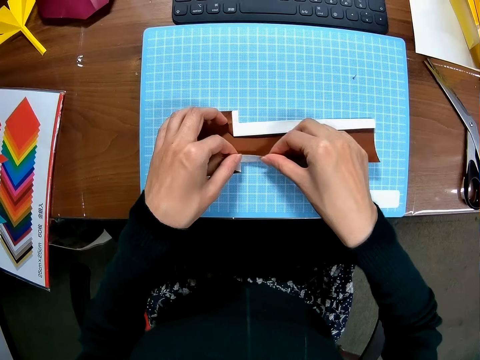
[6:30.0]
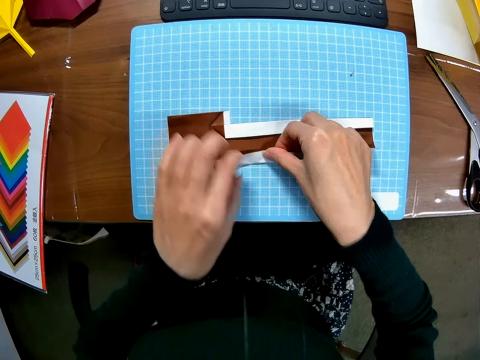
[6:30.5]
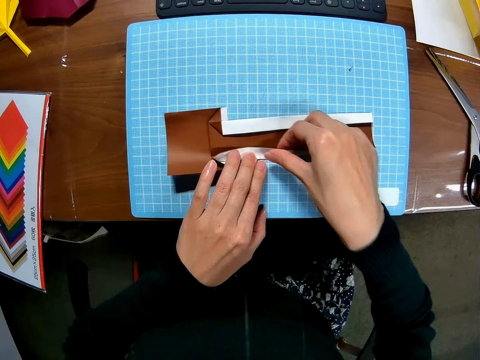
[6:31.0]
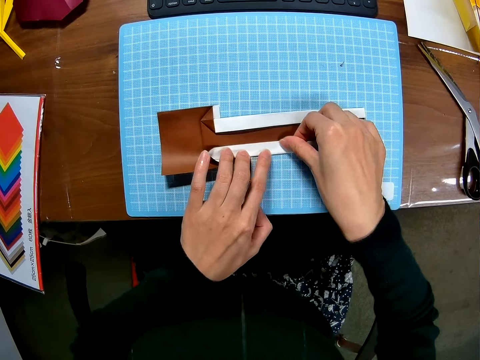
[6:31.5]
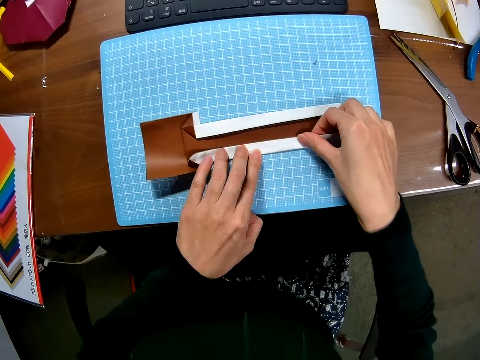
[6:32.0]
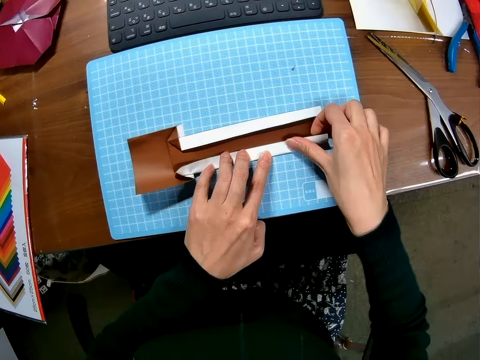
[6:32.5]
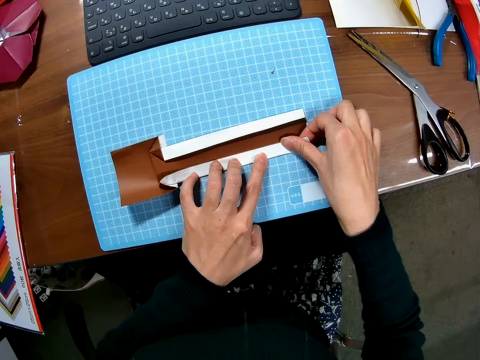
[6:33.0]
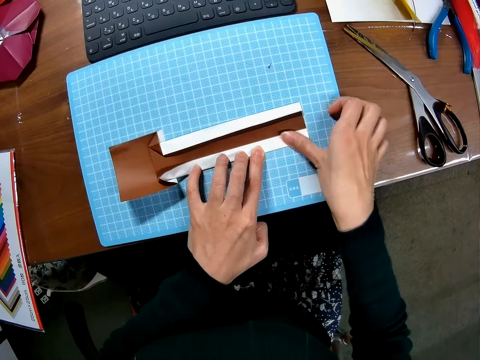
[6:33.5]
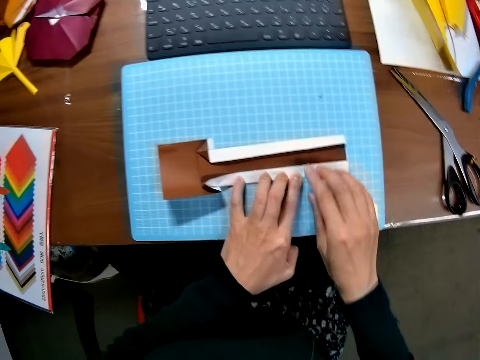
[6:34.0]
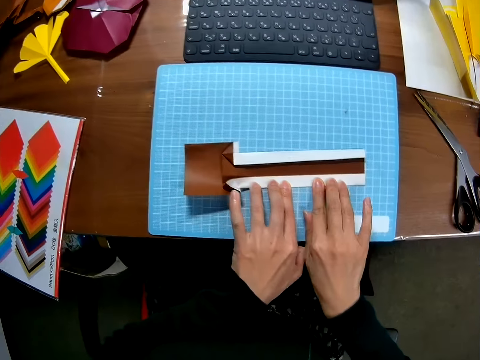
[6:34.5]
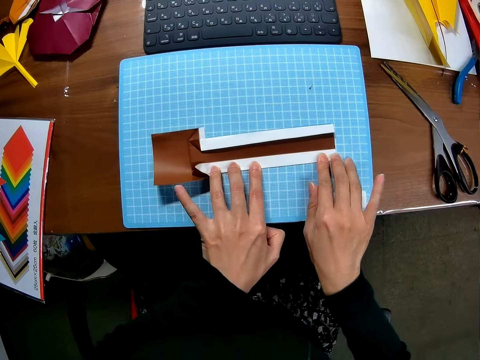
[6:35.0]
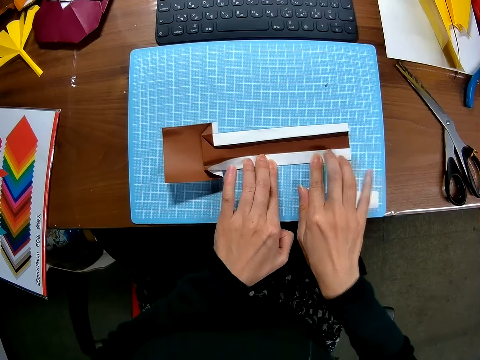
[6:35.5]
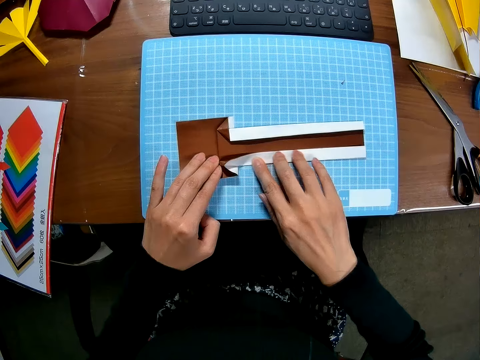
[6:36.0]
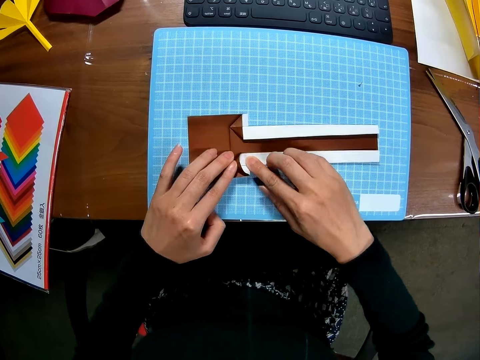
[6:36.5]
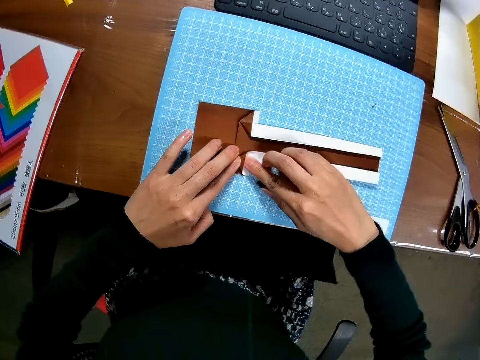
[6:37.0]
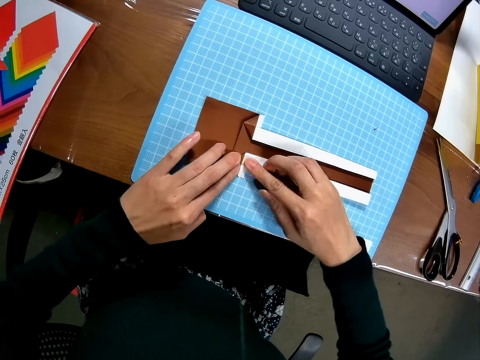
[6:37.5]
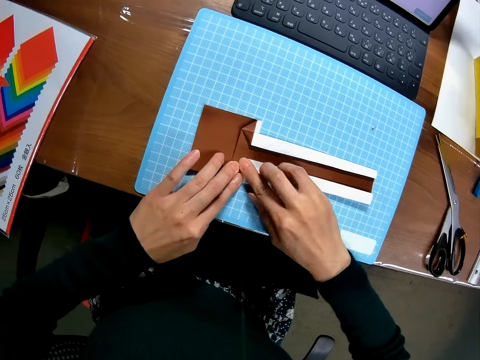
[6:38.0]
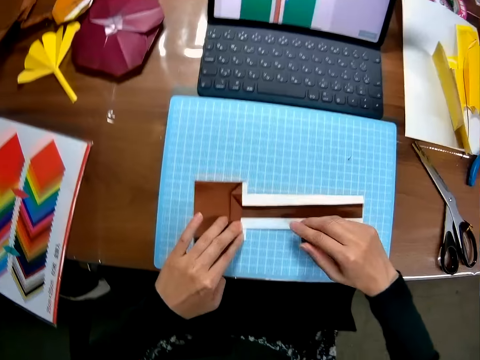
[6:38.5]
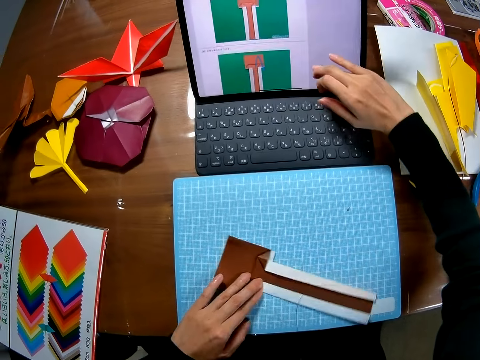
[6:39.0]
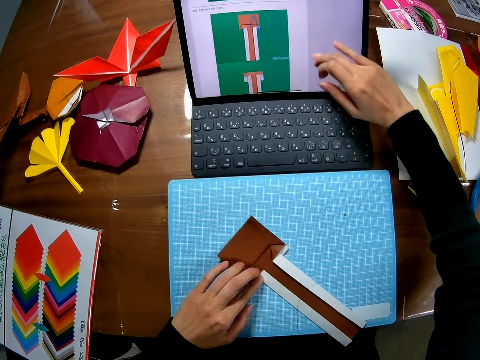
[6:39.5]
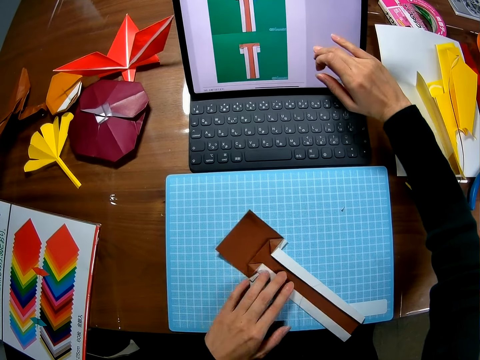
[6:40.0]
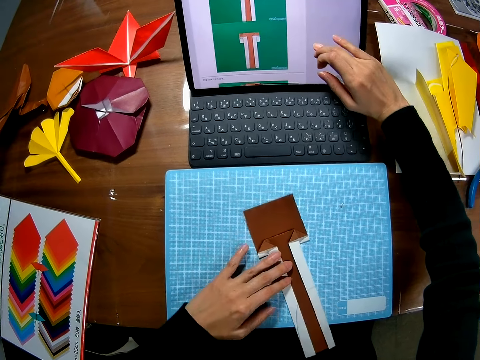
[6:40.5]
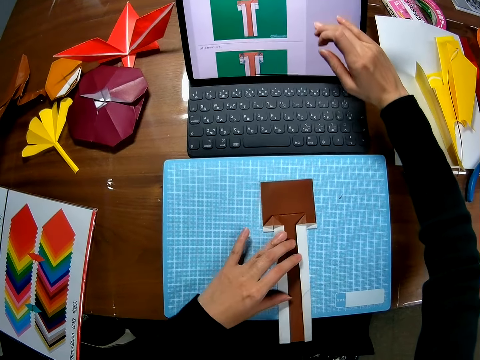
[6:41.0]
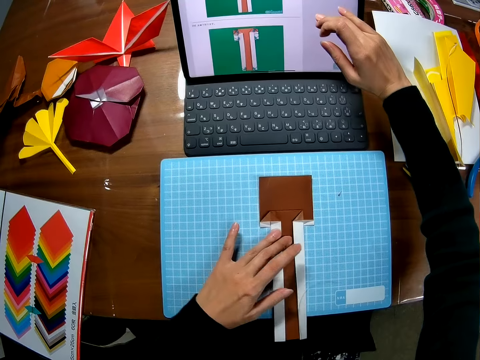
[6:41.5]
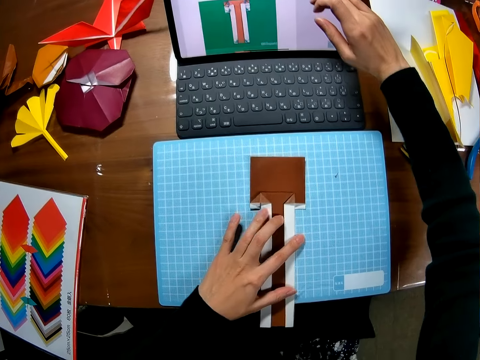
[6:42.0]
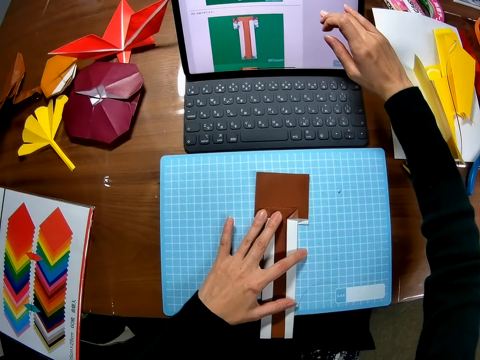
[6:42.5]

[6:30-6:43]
The camera wearer aligns the paper craft. She scrolls up the screen of a laptop. She touches her laptop screen with her right finger.

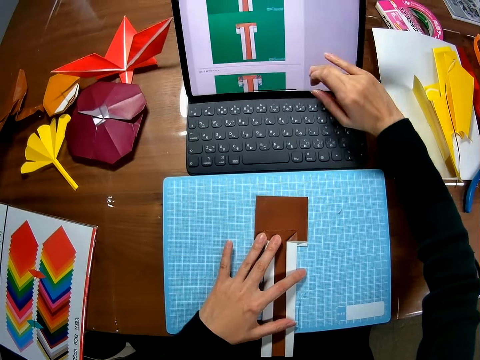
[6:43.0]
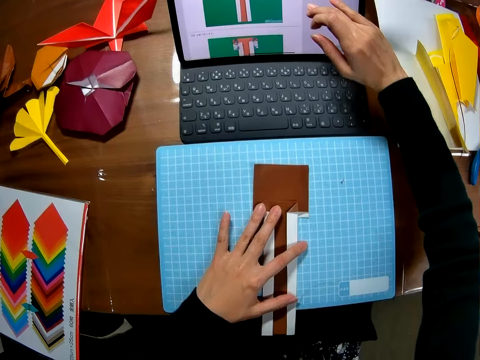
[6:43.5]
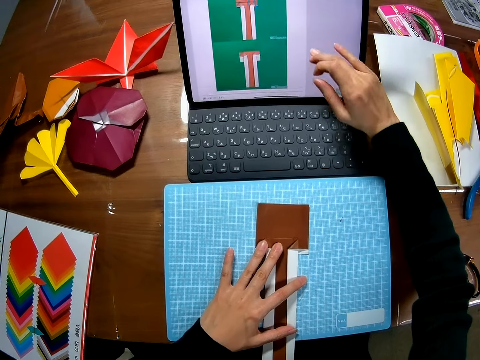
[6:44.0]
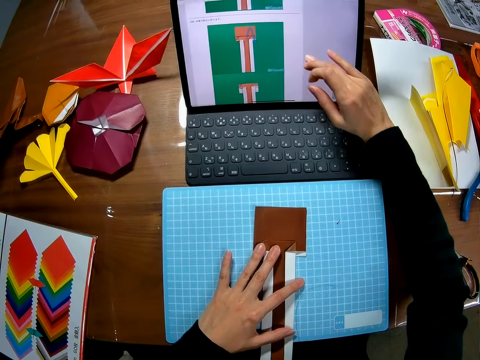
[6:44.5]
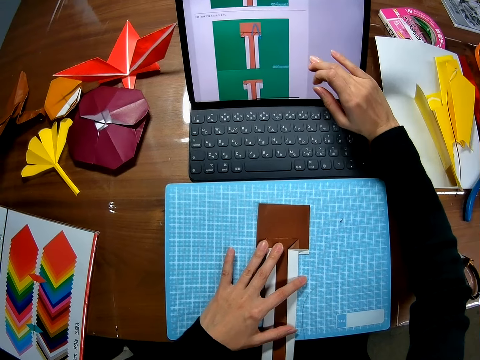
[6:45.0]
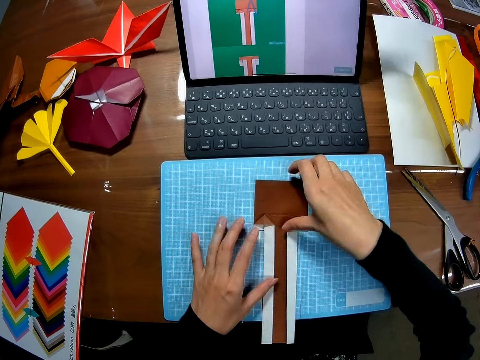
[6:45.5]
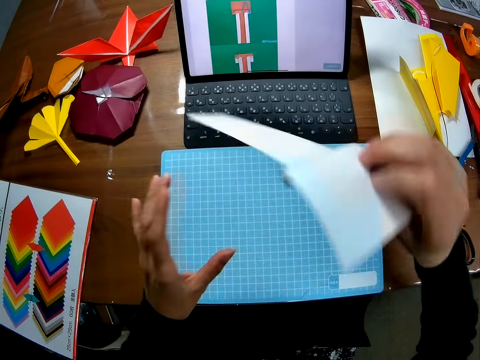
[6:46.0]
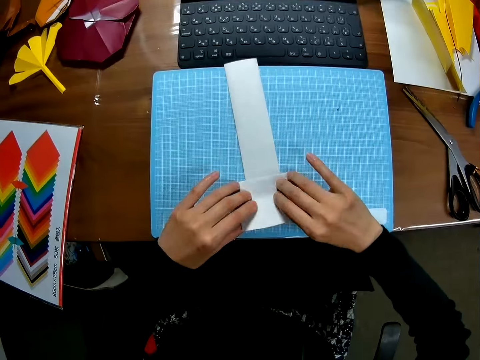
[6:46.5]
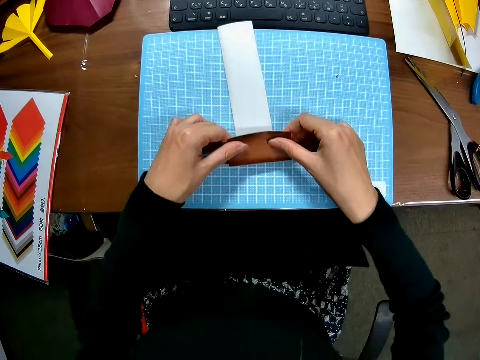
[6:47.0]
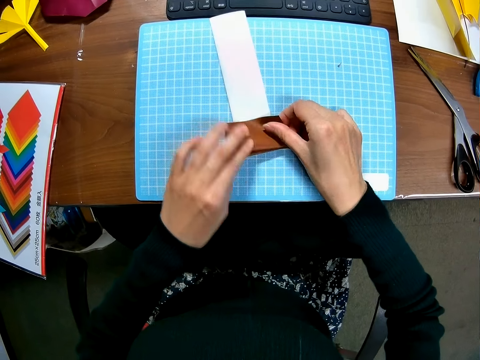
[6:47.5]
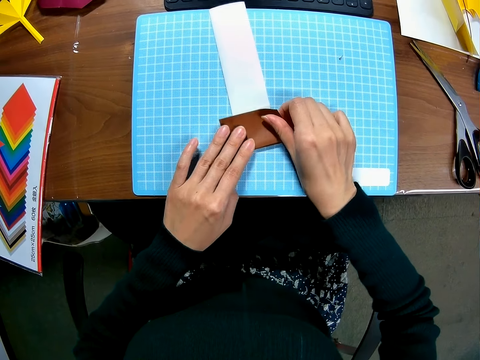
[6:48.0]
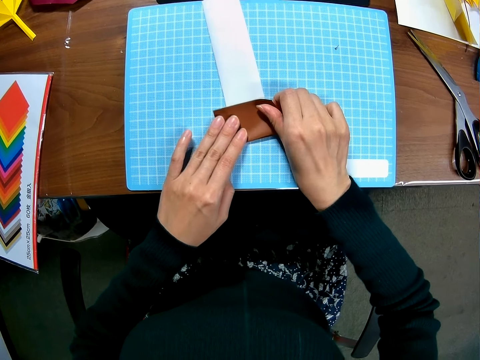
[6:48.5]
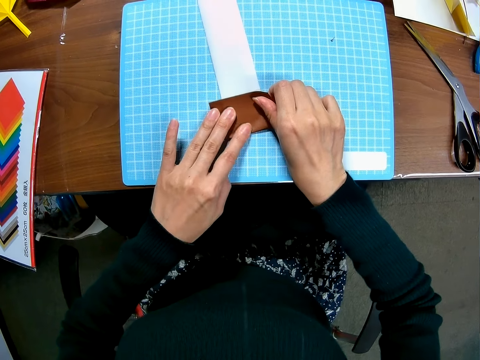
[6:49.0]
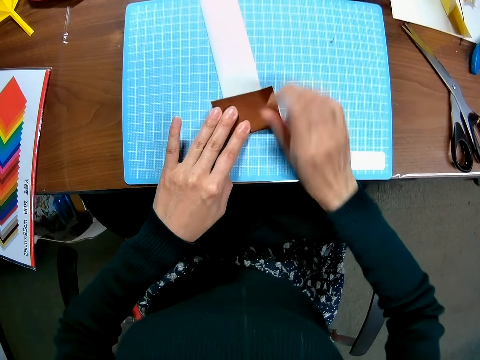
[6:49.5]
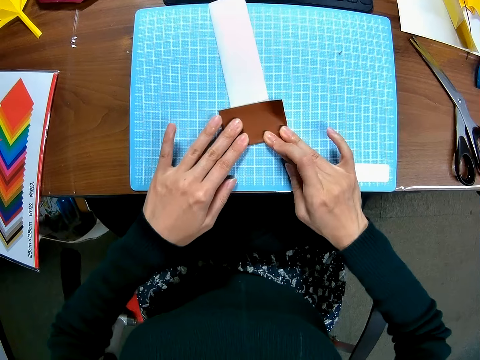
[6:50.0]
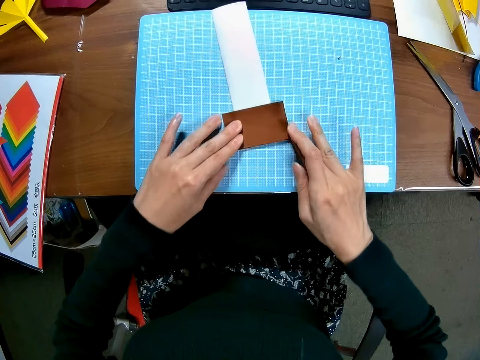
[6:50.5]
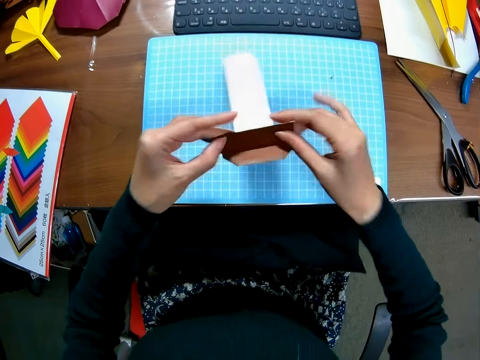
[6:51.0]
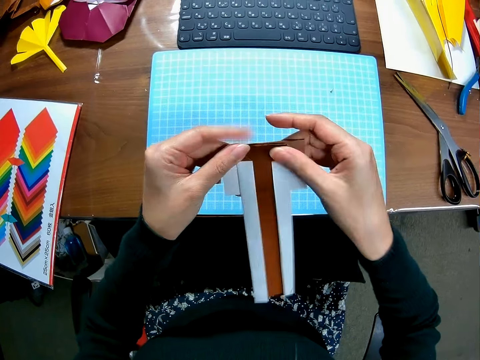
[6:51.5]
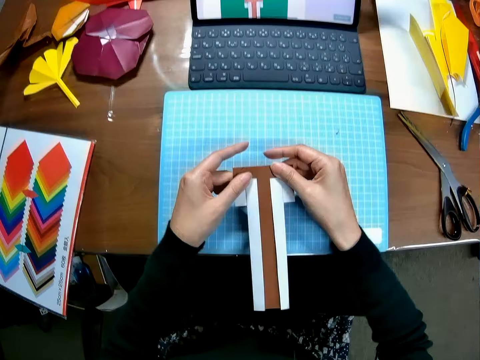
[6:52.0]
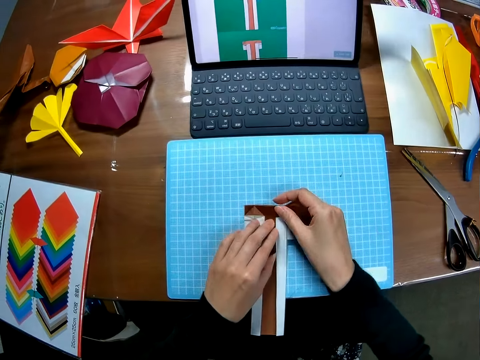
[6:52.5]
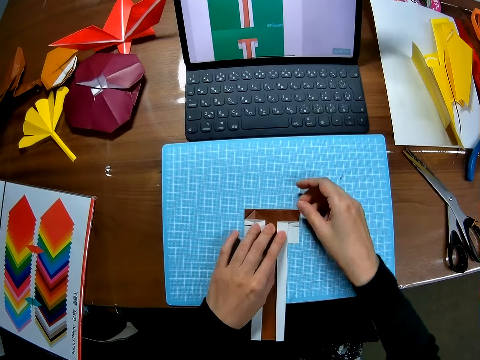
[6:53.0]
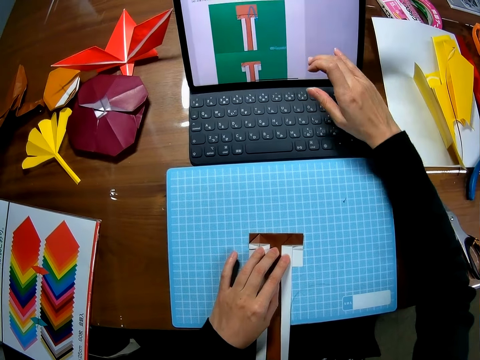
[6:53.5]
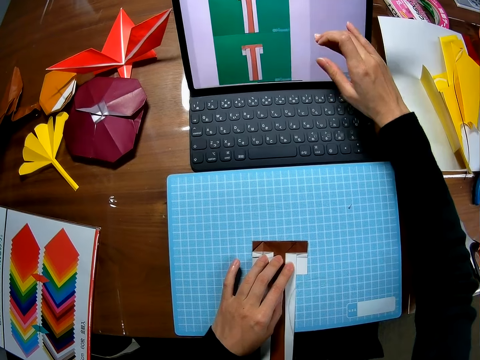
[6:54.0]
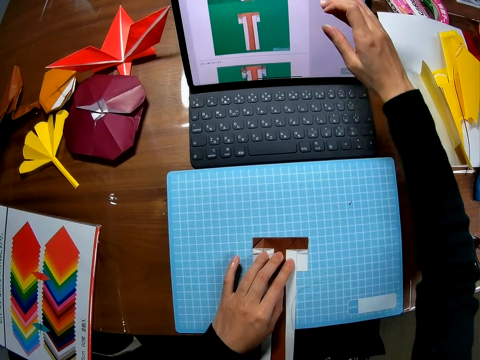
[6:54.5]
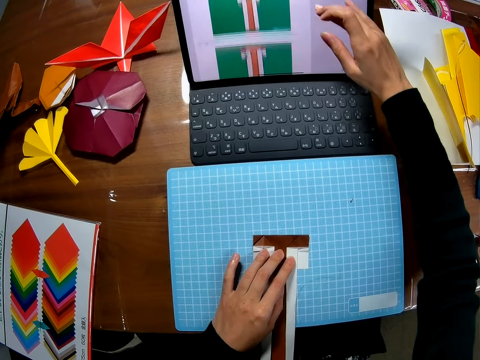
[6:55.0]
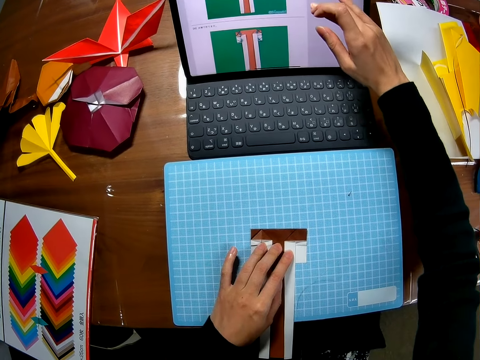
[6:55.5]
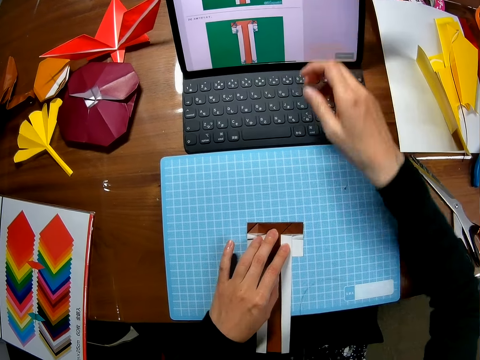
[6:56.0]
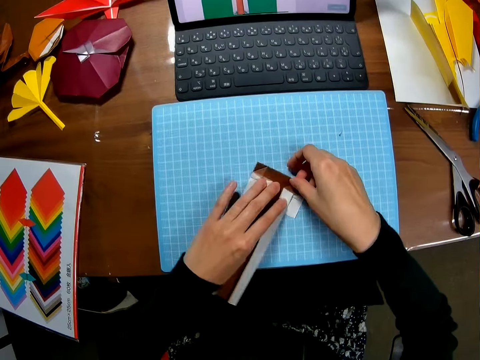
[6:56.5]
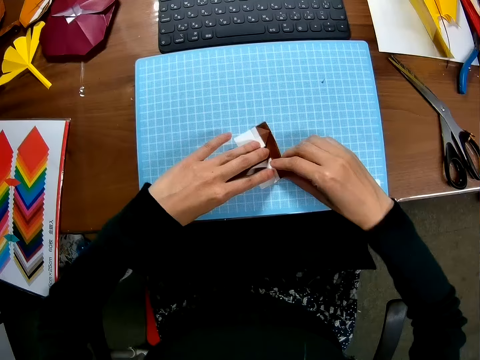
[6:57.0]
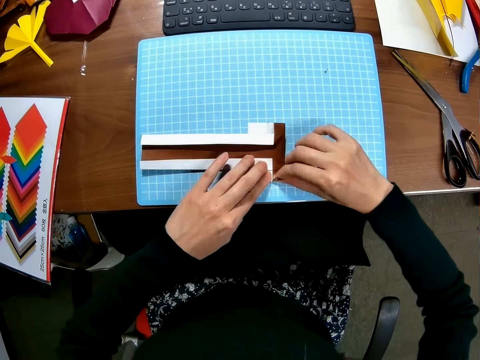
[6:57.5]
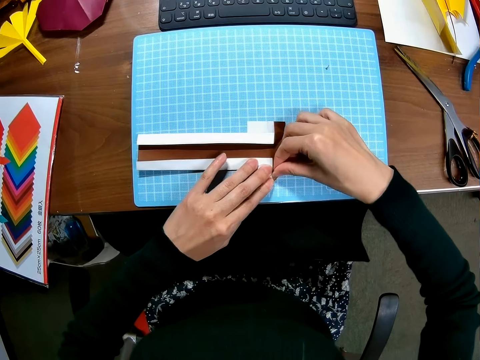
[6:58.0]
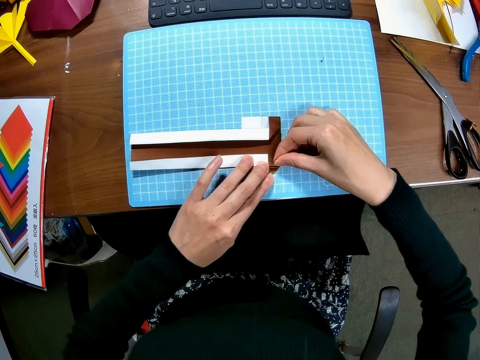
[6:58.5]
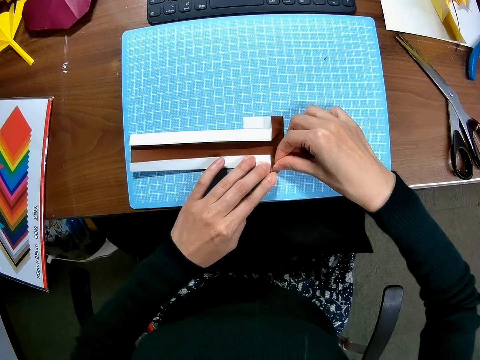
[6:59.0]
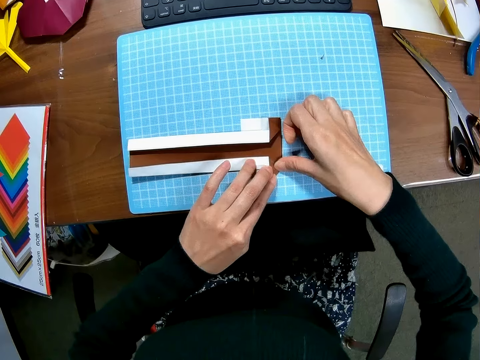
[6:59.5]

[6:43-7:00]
The camera wearer turns the paper upside down on the table. She folds the paper on the table. She aligns the paper craft. She lifts the paper craft. She turns the paper upside down on the table. She places the paper craft on the cutting mat. She holds the paper craft on the cutting mat with her left hand. She scrolls up the screen of a laptop. She touches her laptop screen with her right finger. She turns the paper craft. She folds the paper on the table.
